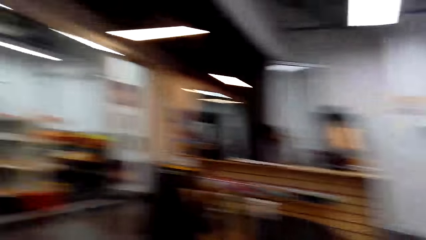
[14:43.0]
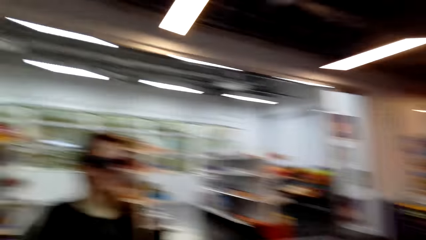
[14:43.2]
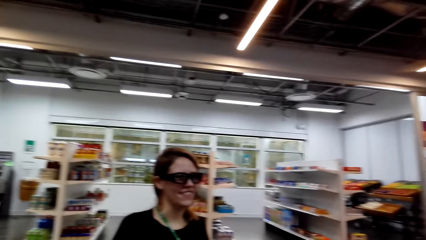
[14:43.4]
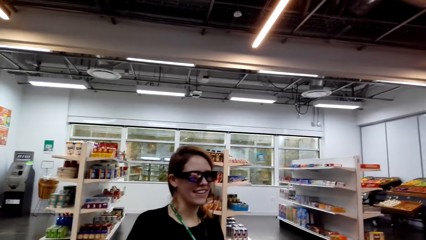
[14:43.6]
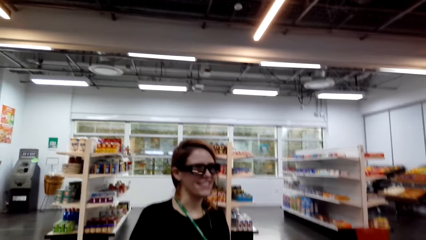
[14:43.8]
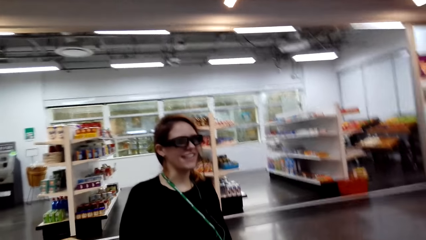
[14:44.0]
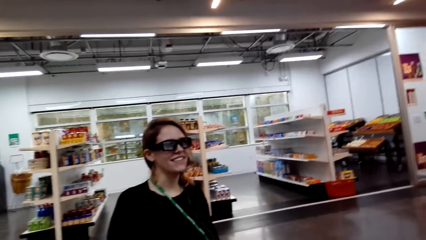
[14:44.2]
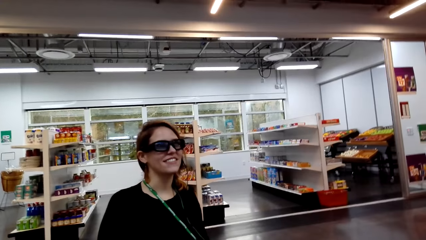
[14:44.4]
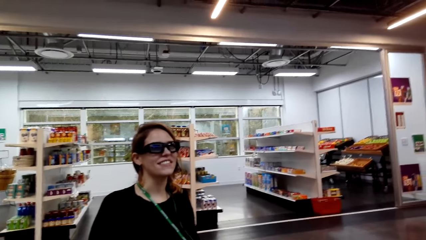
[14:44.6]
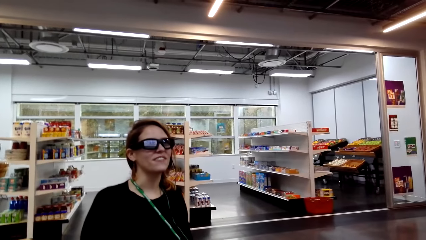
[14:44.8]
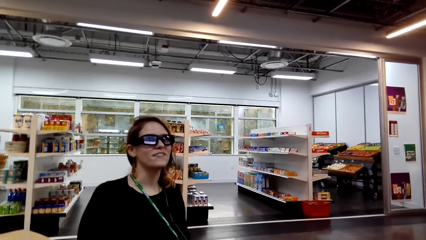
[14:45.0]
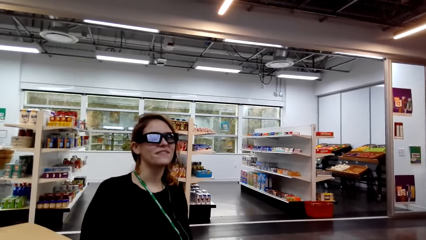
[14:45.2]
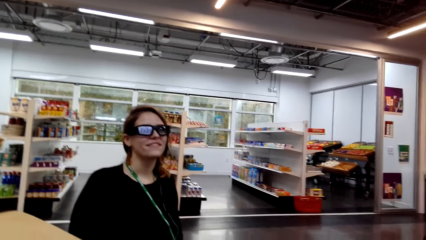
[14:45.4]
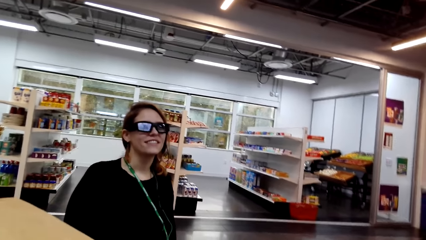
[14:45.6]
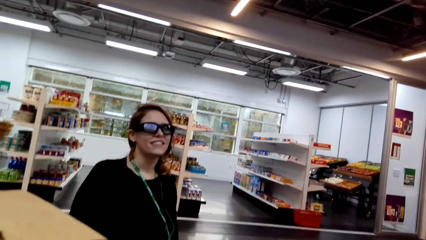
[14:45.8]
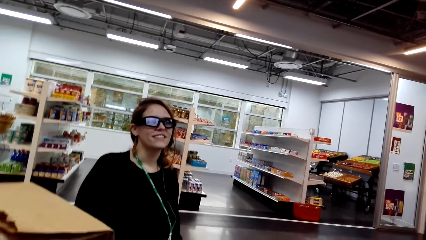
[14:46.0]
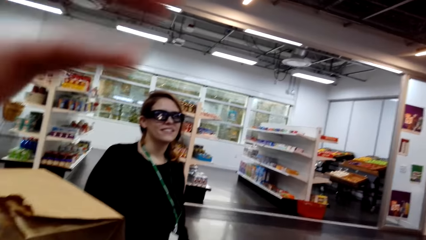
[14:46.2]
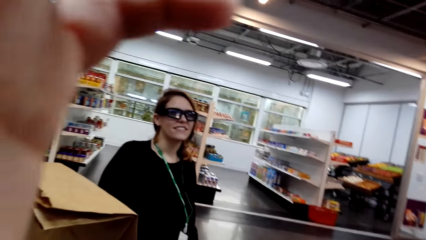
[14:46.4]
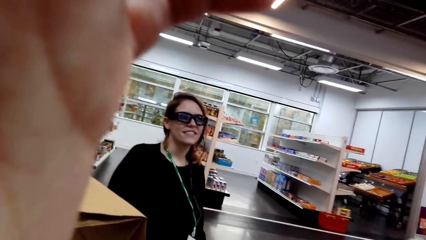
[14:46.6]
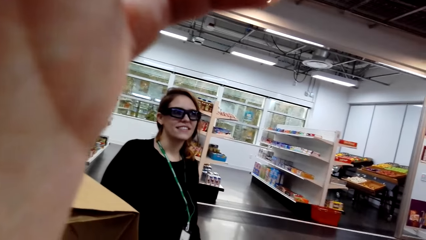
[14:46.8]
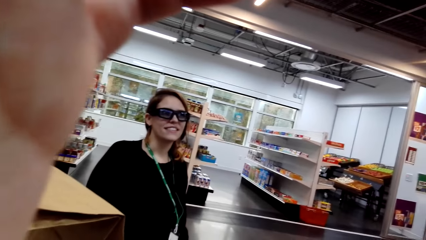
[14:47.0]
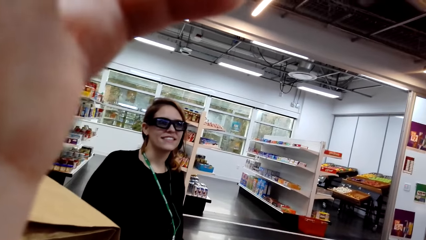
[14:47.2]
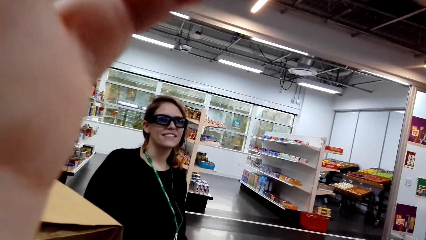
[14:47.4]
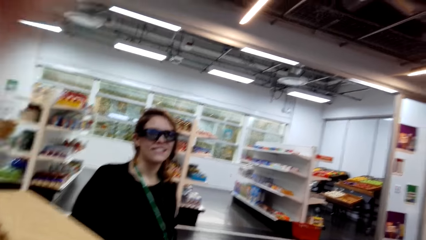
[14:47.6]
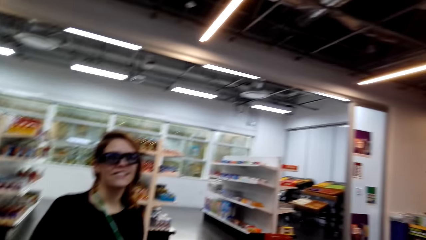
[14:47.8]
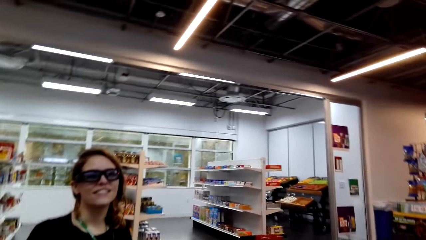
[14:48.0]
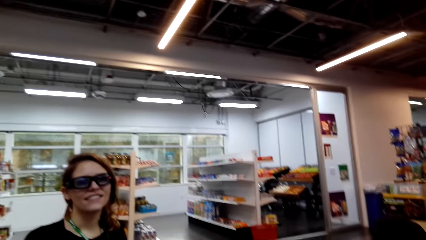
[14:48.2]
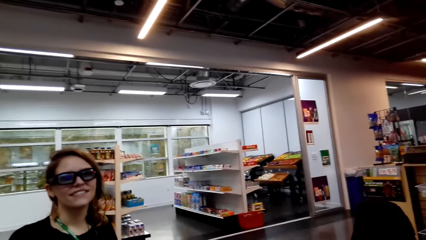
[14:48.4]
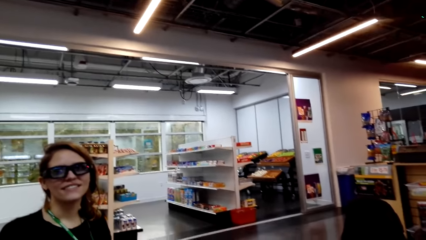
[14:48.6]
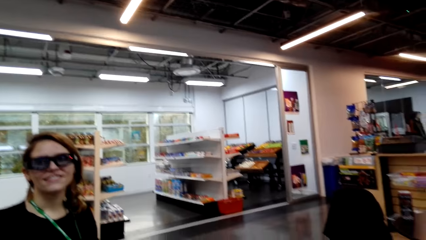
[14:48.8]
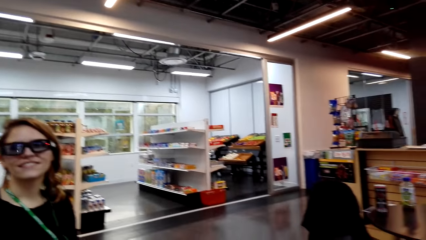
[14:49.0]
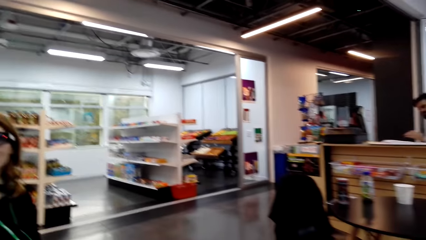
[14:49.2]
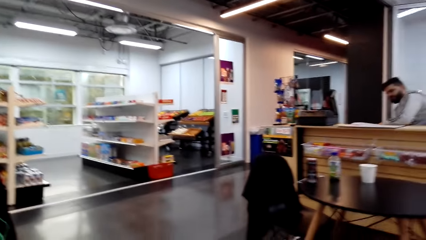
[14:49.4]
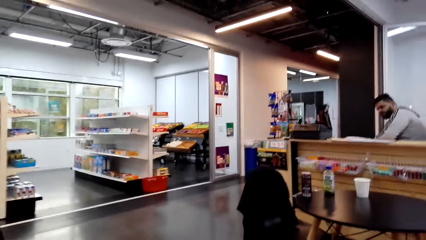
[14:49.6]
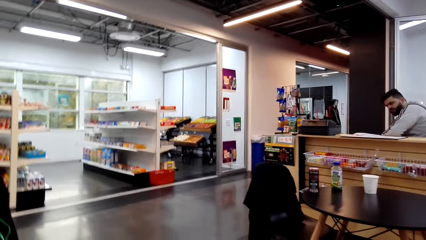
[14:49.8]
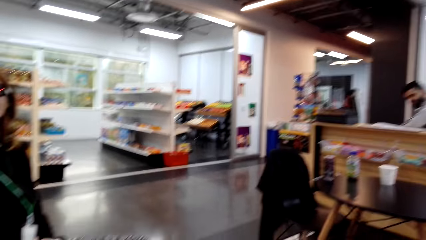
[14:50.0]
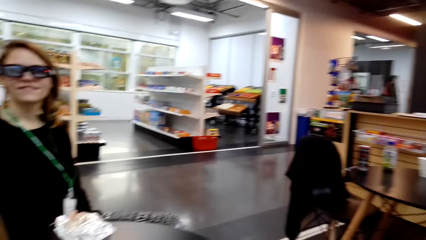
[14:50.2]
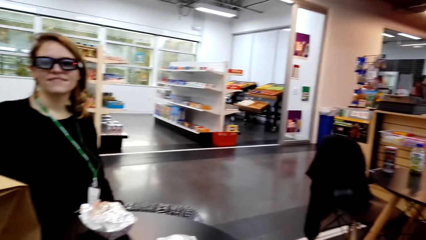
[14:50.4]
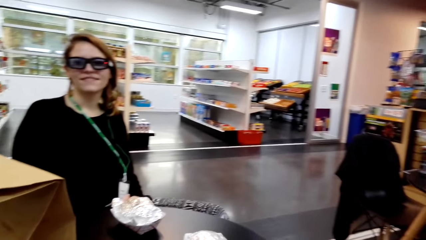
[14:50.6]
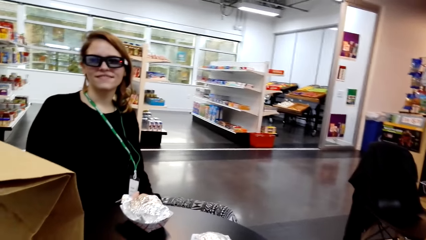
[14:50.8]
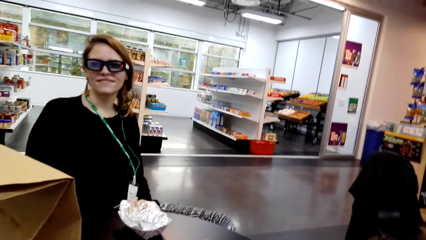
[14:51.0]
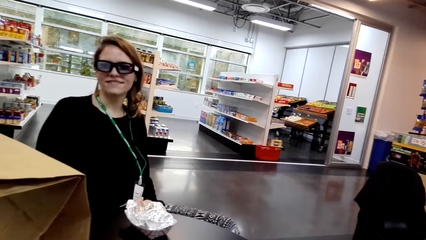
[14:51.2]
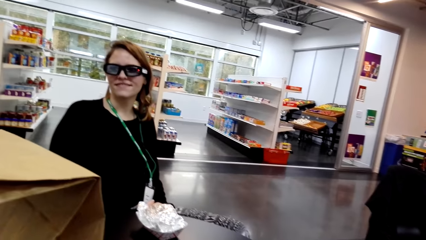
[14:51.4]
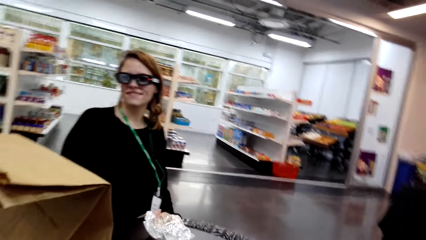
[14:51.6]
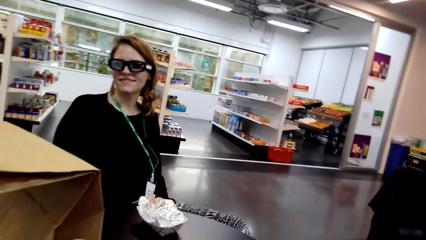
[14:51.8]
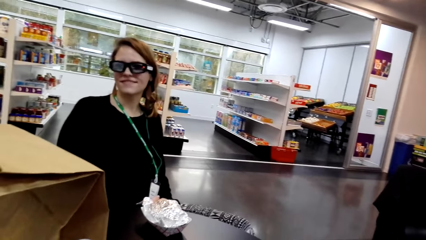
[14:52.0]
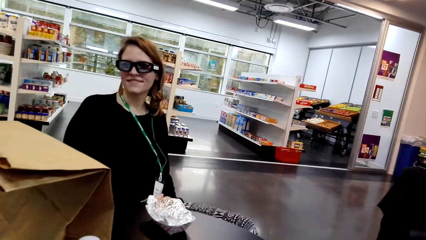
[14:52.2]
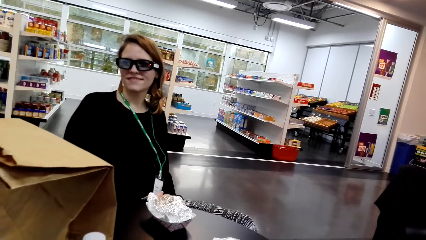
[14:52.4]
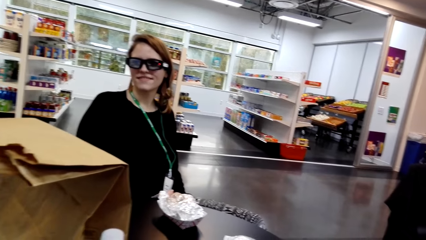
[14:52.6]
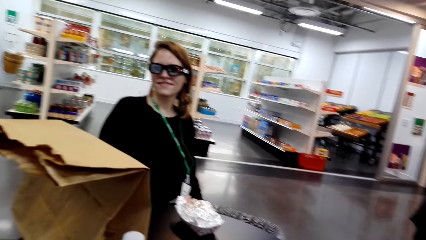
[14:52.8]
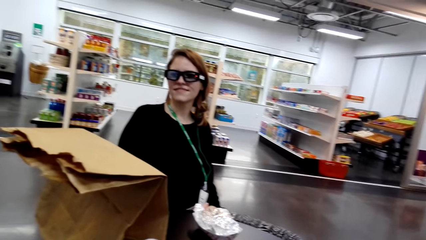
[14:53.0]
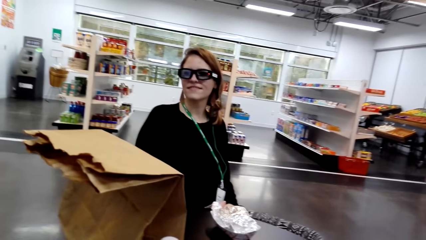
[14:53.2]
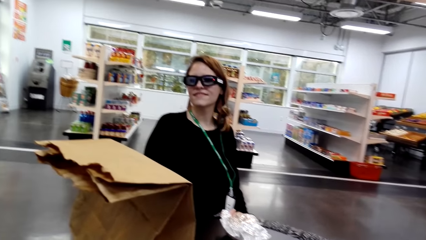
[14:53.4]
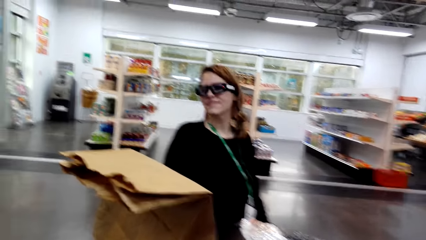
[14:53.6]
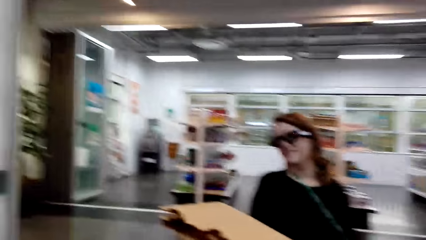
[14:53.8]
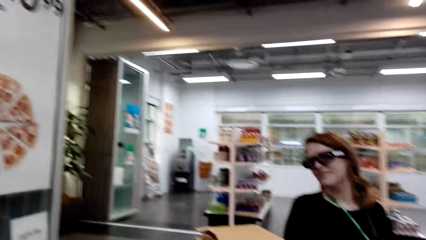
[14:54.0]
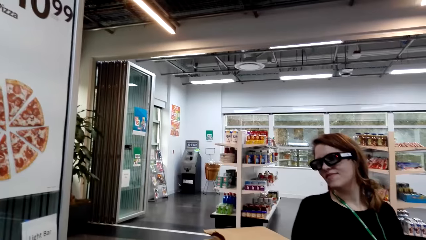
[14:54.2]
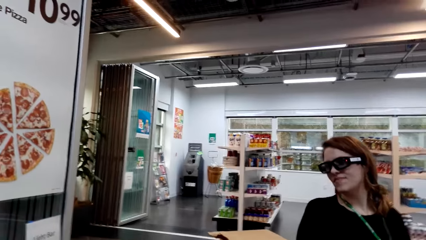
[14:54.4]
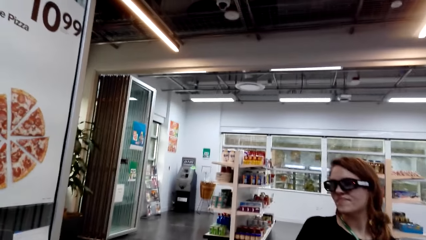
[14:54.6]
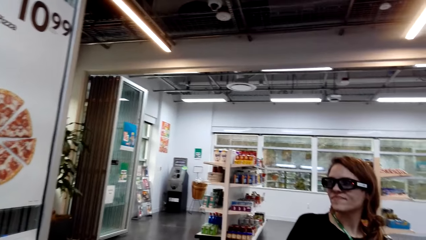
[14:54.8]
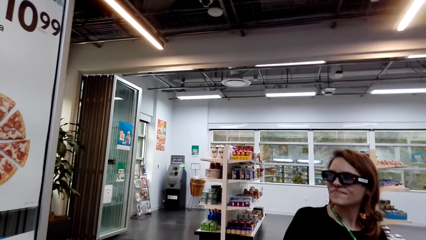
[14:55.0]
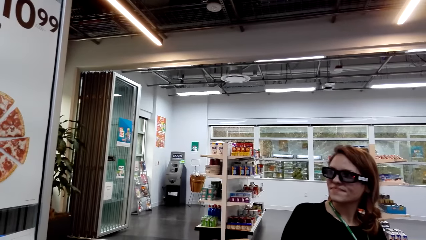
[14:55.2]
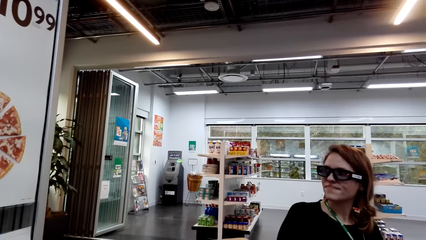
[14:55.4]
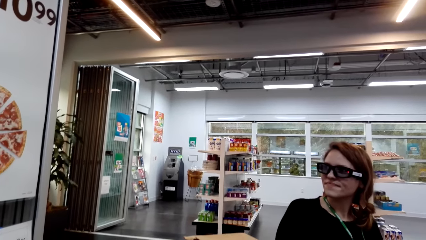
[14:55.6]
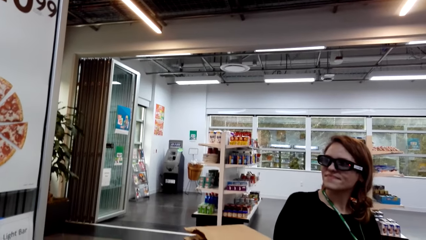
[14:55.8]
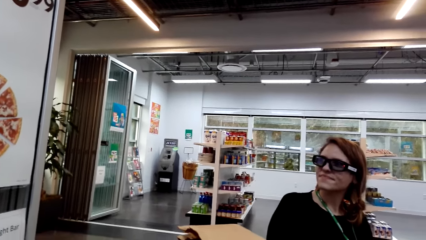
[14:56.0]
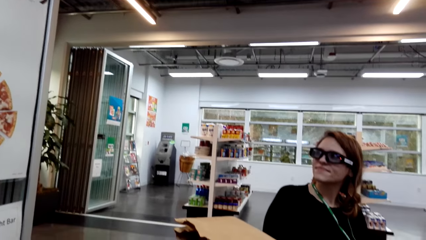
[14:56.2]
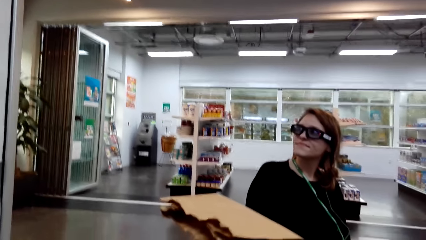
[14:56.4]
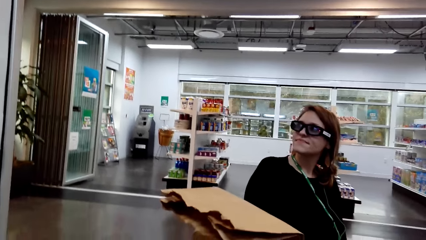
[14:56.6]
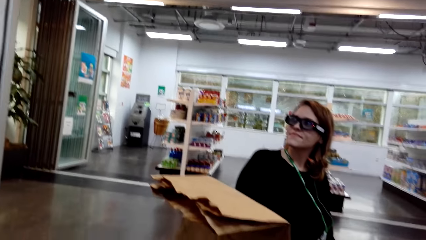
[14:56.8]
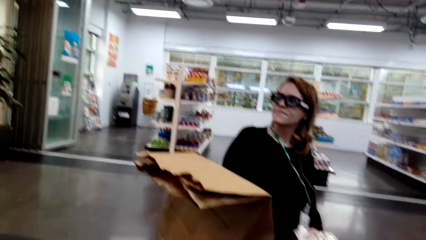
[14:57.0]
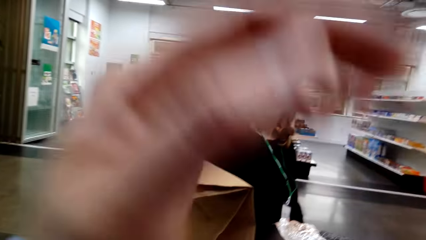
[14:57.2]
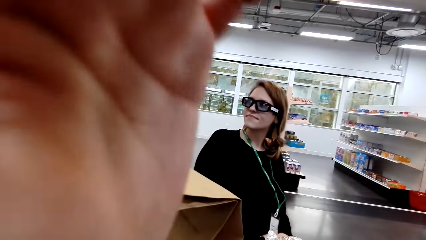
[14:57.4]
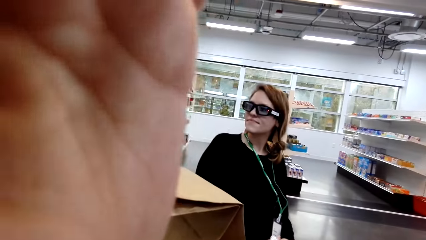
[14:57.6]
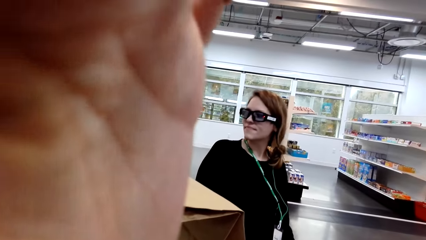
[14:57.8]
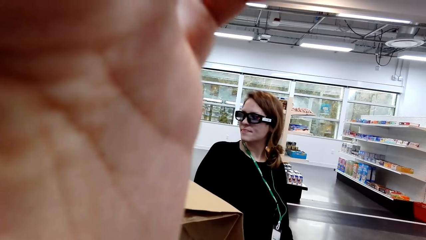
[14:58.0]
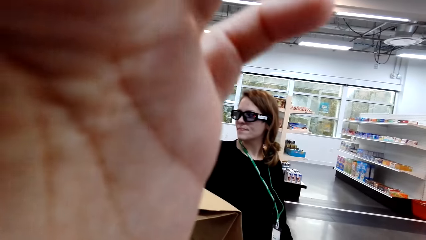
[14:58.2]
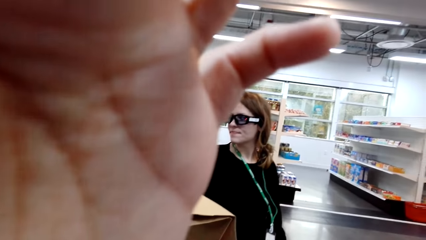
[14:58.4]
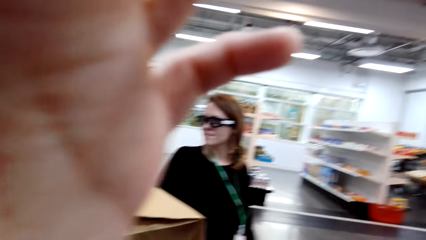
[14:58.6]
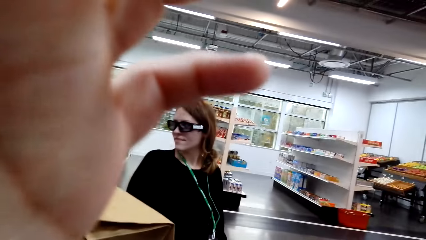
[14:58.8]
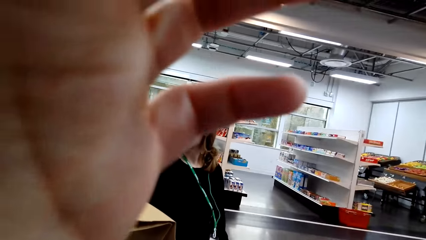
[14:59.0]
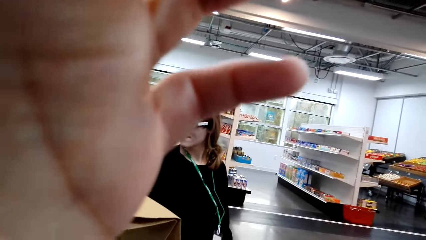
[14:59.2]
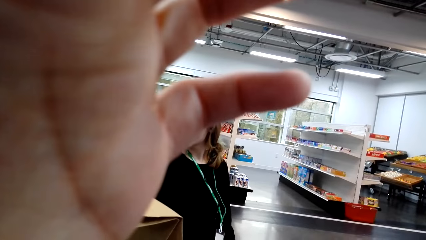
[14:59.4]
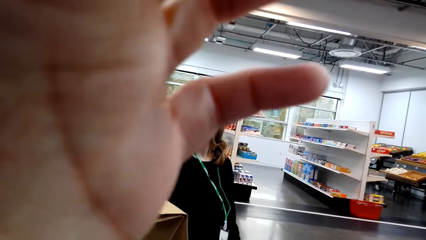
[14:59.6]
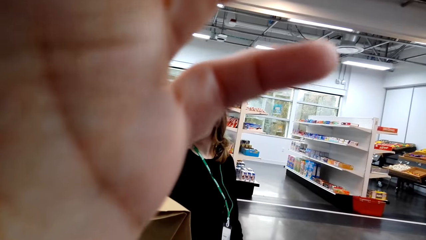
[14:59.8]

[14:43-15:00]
The camera wearer looks around a supermarket. They interact with a lady. They adjust a camera. They look around the supermarket. The lady interacts with the camera wearer. The camera wearer looks around the supermarket. They adjust the camera.
